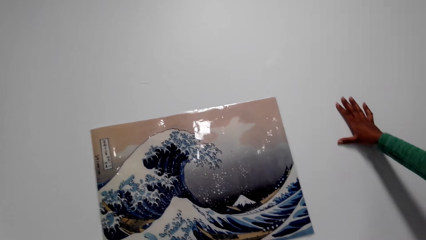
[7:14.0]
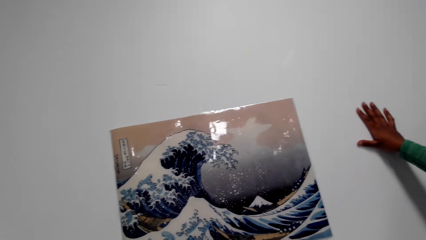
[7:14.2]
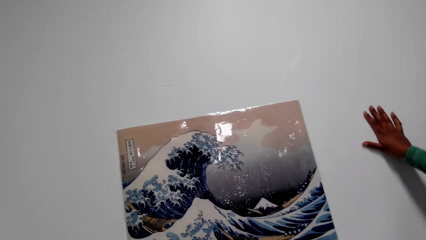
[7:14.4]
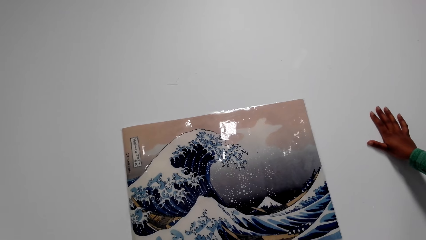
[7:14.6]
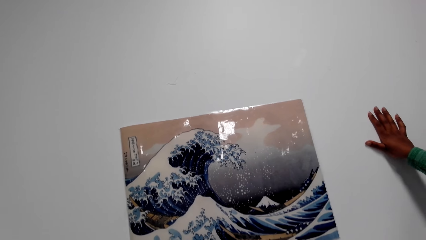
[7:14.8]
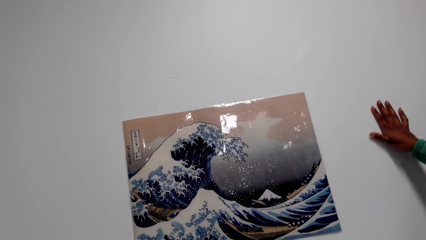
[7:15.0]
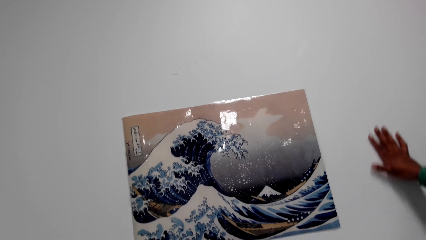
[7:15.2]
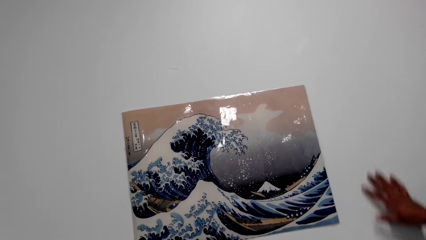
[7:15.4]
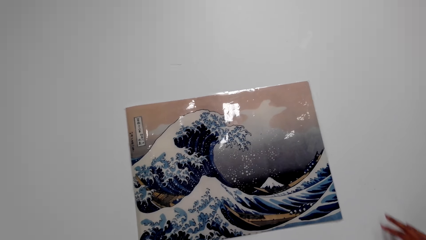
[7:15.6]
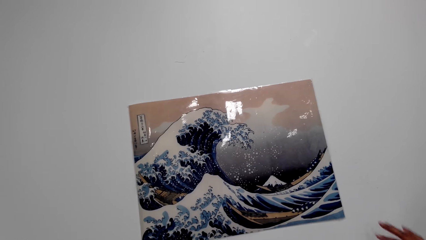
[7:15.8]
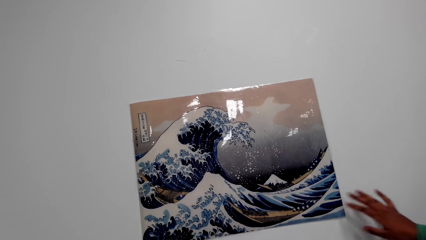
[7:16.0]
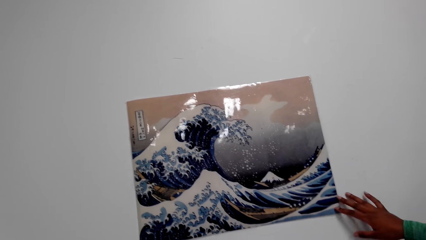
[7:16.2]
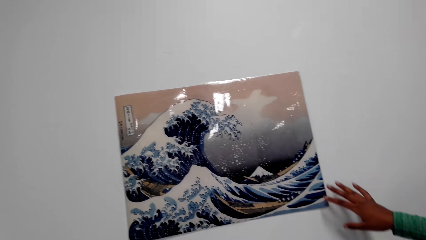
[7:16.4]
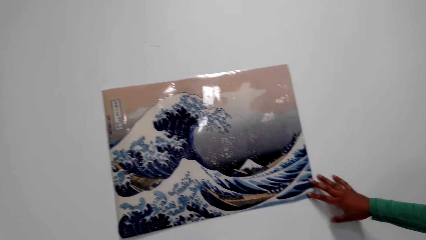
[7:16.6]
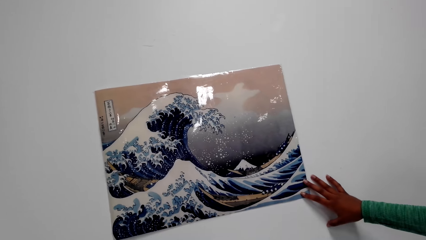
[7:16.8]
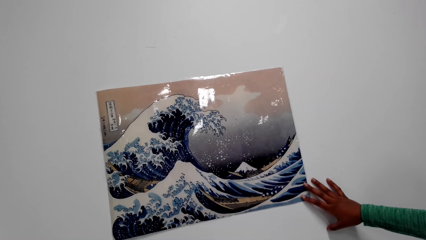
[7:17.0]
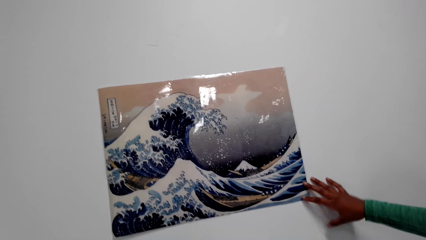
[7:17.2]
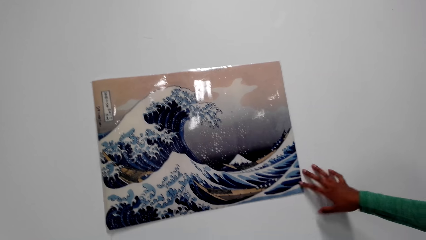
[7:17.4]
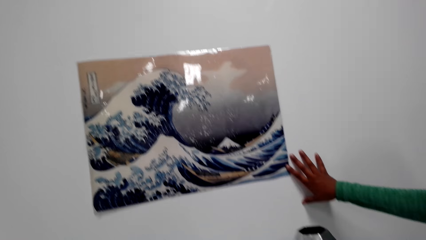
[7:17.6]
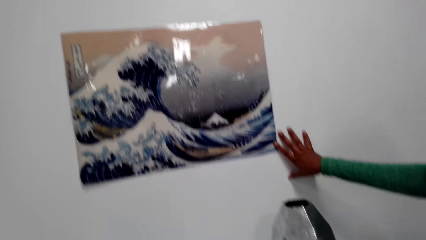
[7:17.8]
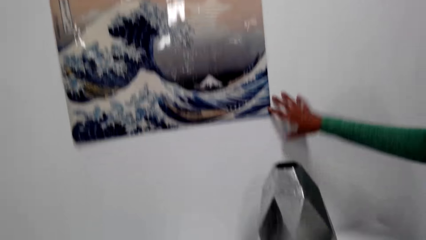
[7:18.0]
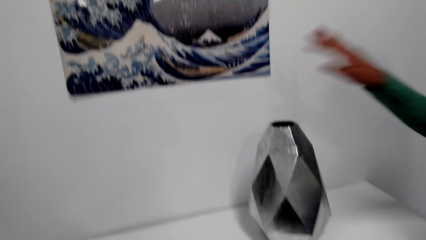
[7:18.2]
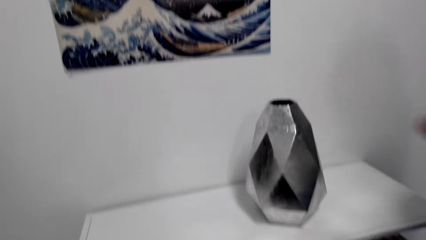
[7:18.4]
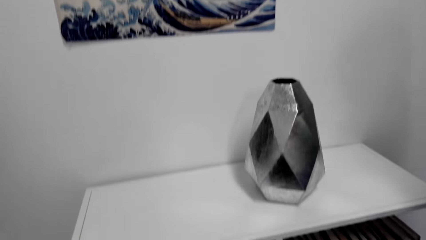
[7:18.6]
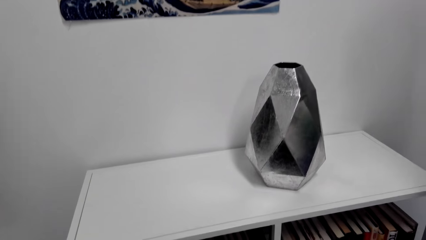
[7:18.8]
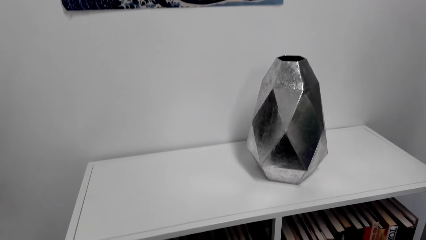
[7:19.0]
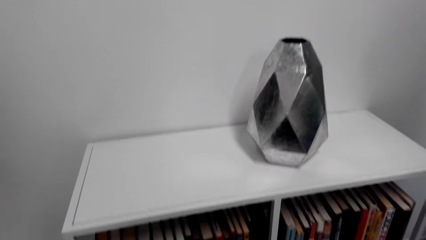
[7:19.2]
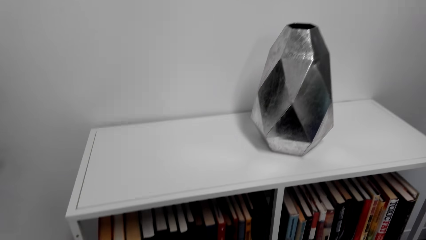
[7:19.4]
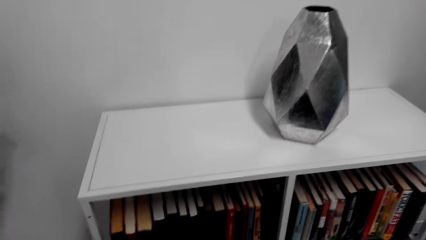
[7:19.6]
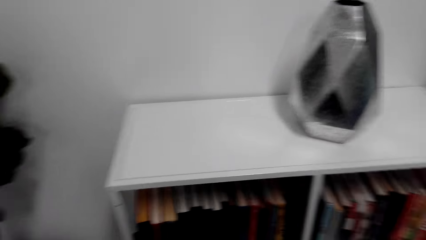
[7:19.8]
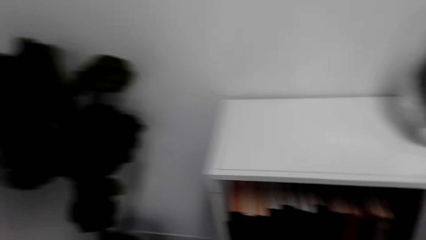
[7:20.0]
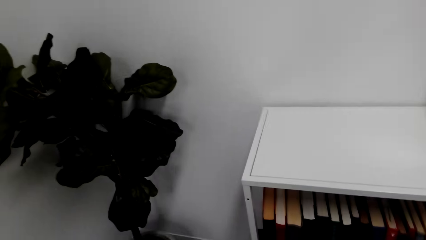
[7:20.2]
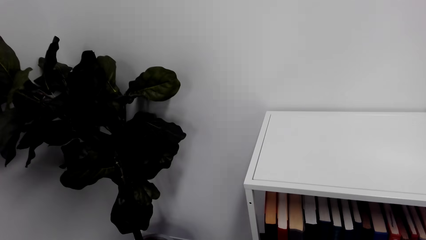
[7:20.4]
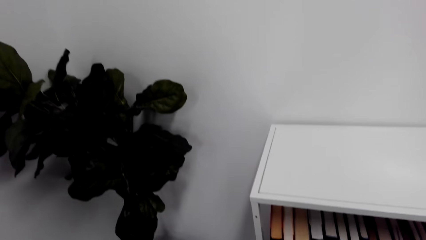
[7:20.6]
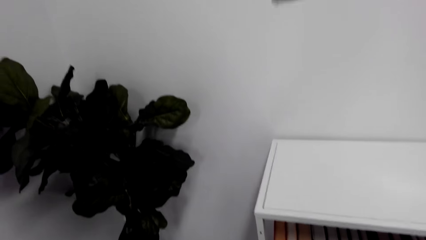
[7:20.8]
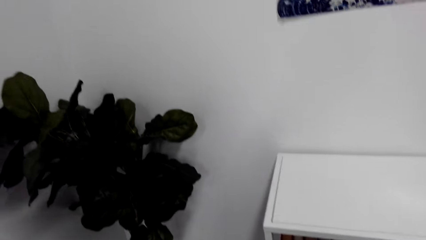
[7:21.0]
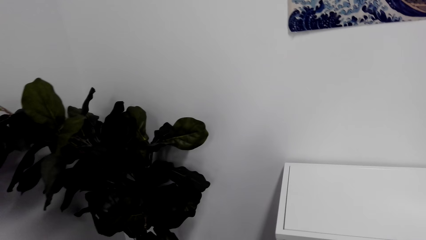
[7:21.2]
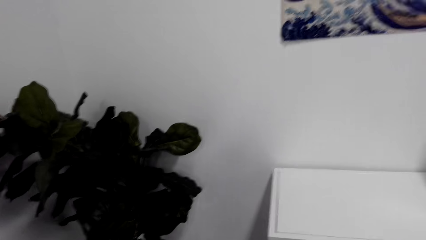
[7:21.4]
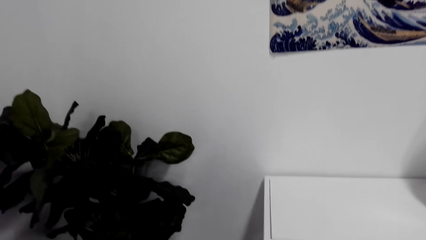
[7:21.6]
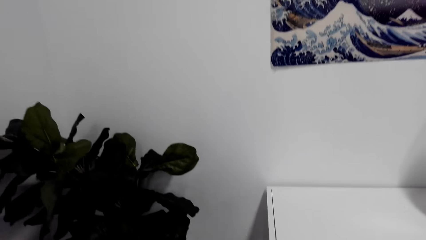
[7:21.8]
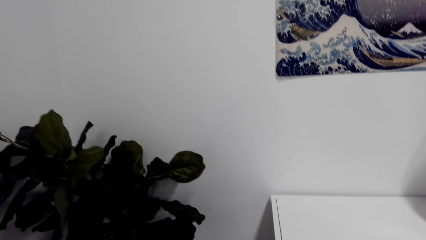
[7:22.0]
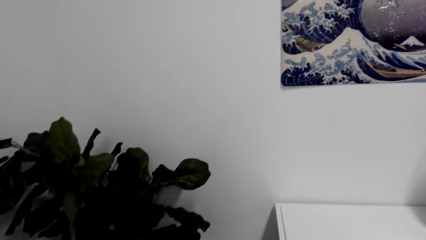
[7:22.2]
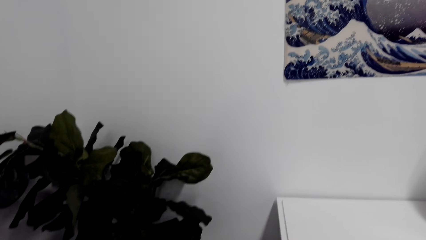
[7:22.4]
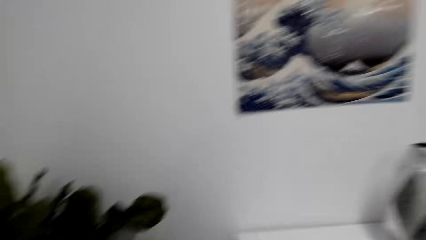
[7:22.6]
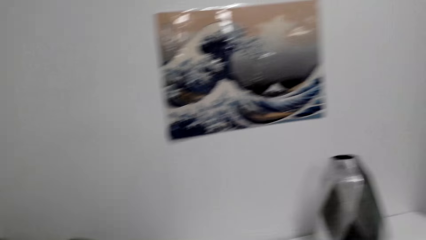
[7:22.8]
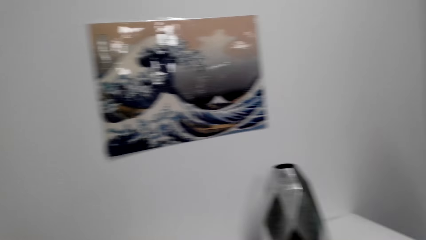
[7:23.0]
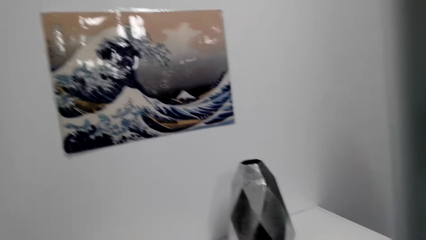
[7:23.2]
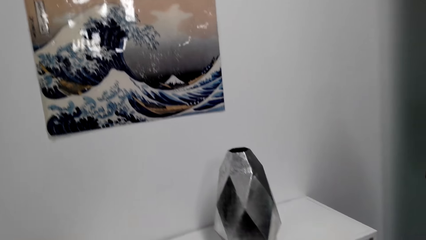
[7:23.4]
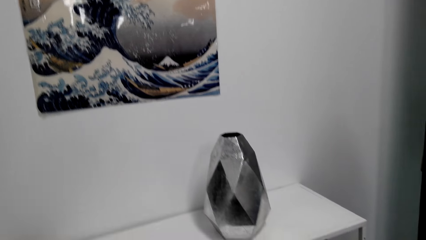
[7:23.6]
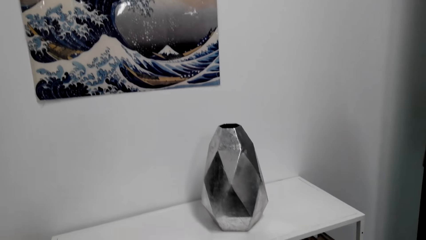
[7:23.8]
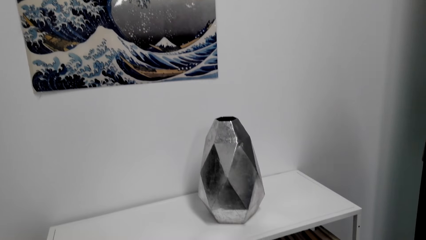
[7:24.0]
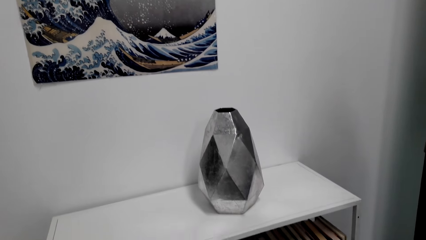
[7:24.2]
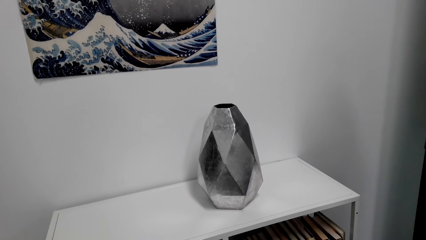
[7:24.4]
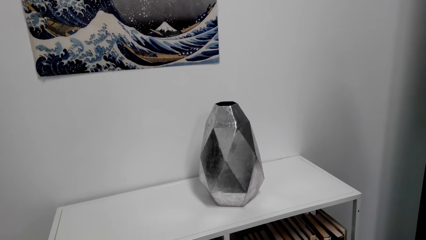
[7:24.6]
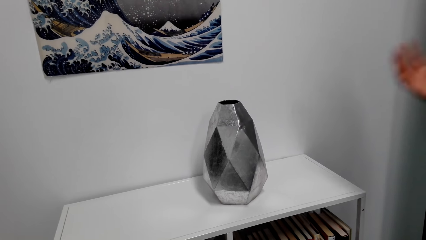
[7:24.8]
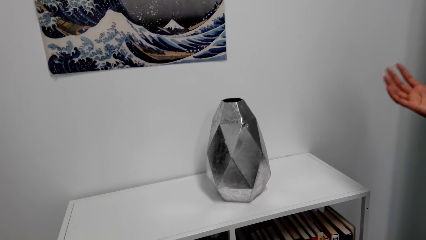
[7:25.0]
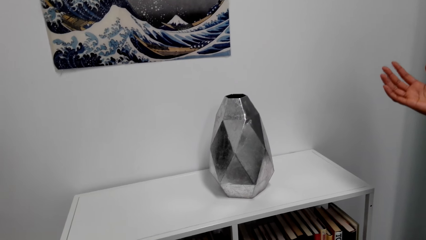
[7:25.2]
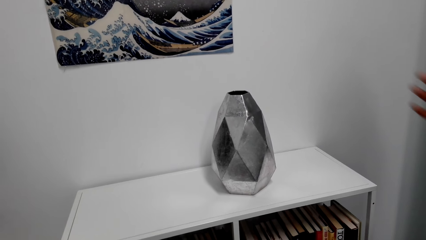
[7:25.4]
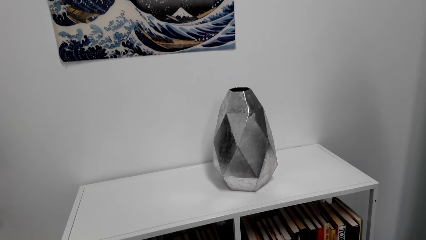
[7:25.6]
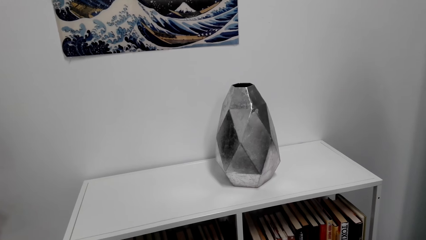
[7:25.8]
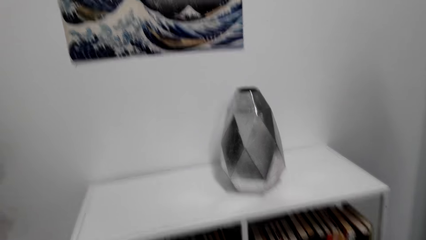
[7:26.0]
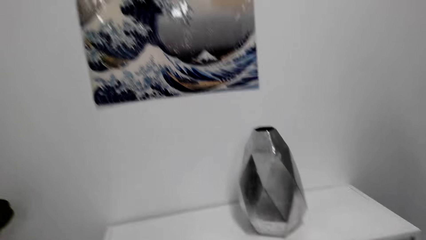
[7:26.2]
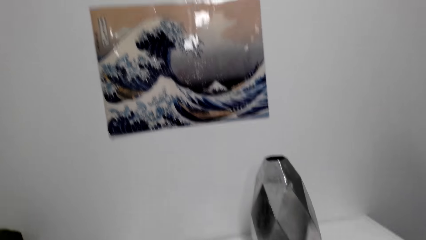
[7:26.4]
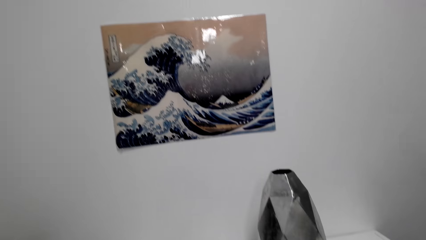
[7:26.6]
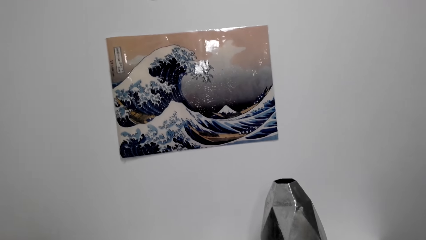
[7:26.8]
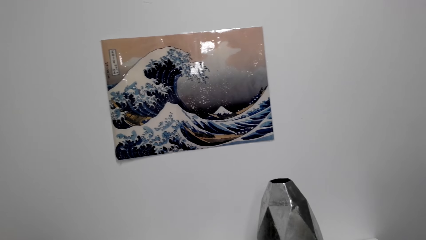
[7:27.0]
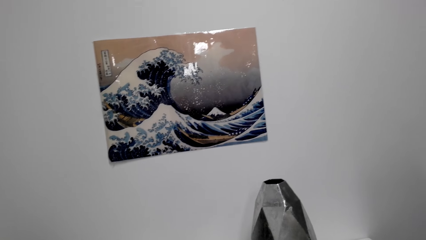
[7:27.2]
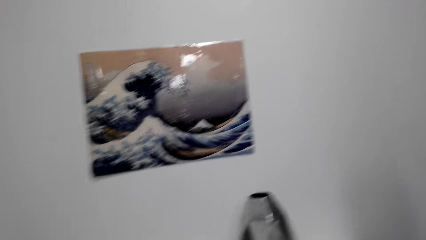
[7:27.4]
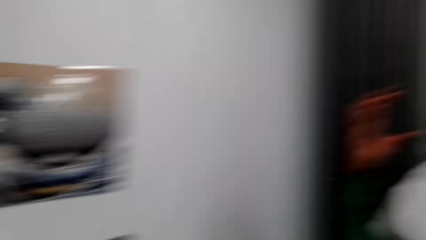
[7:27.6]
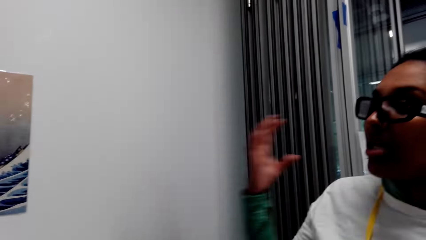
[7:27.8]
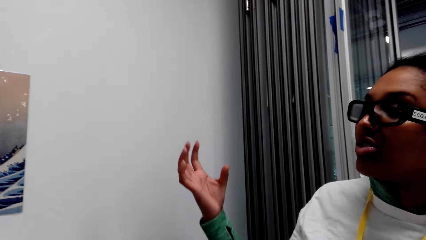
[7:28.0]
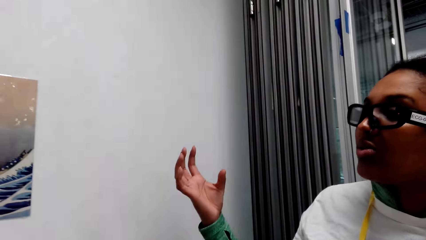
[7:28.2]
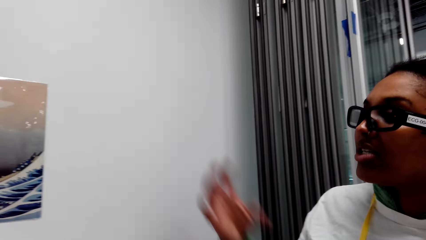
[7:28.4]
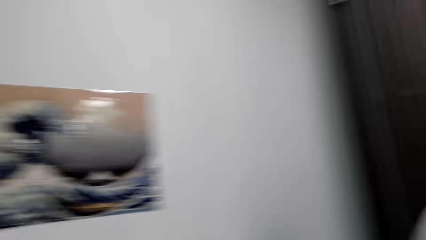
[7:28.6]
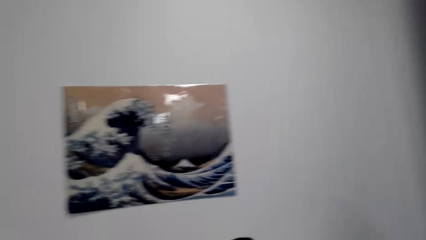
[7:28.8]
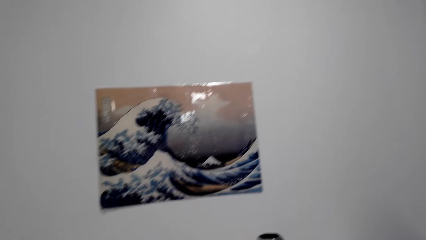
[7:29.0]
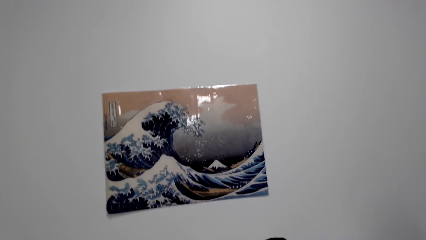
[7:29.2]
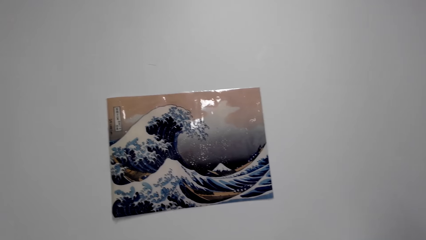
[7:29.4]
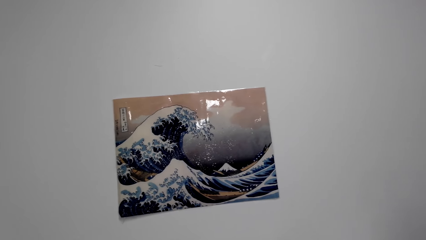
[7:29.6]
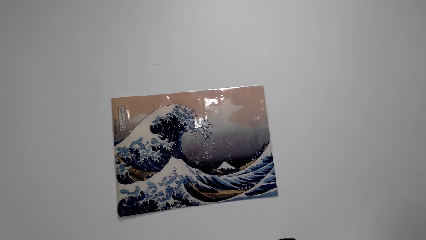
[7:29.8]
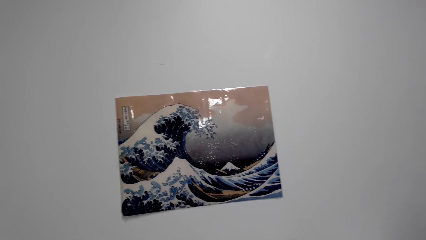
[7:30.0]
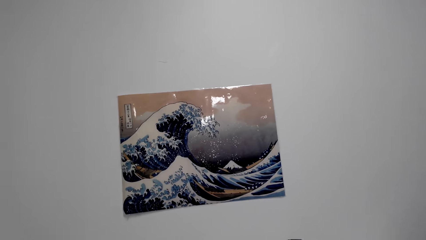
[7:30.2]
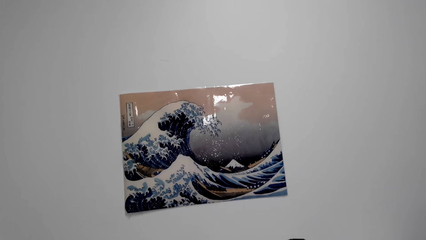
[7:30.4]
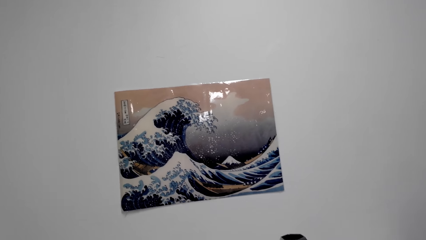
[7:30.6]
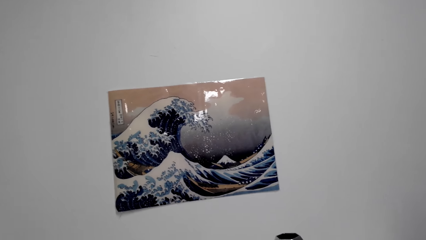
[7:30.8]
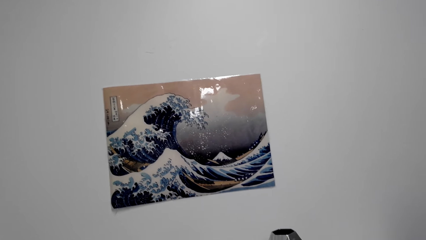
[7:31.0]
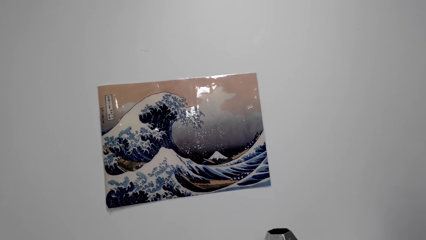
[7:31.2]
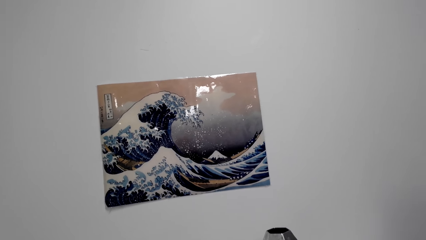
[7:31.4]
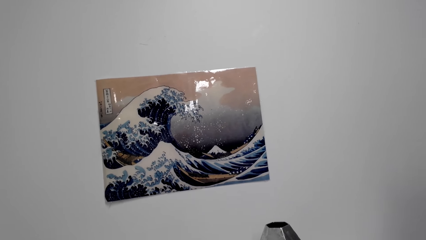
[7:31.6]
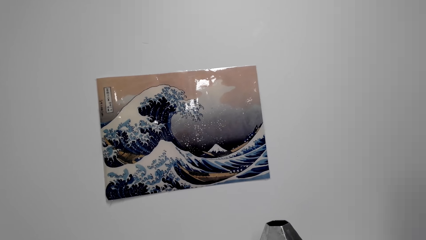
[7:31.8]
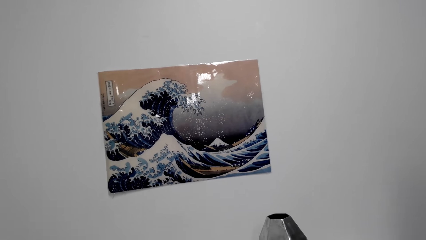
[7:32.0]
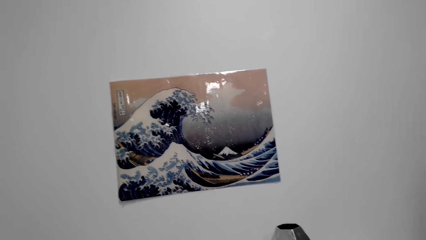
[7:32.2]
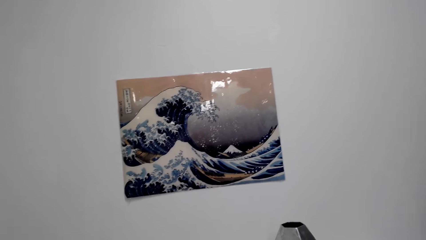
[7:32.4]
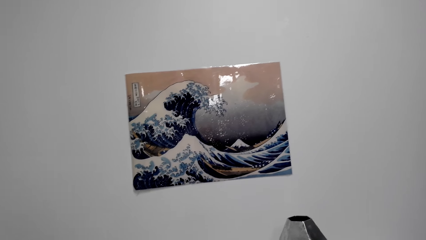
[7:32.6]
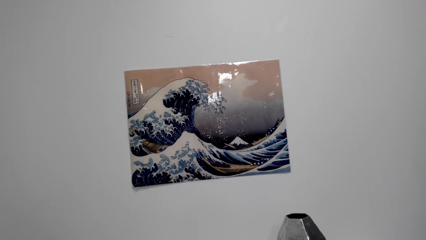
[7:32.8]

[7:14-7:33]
A person moves her hand. The camera wearer looks at the plant.
